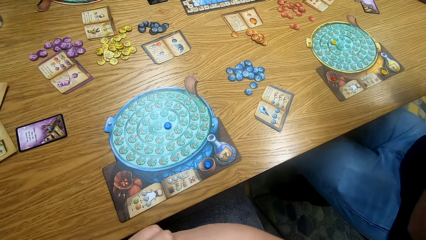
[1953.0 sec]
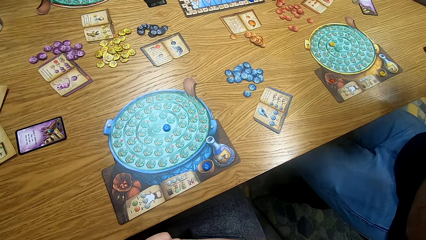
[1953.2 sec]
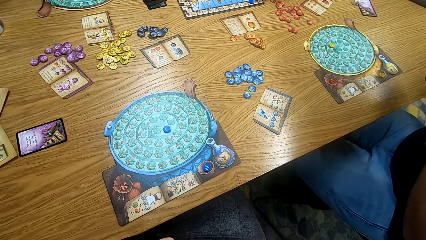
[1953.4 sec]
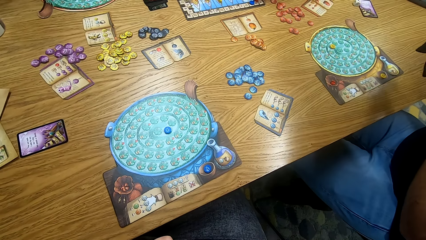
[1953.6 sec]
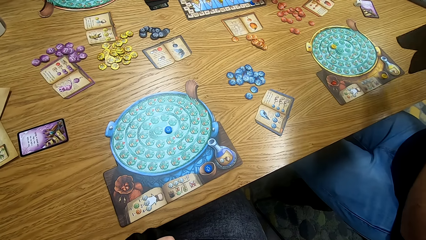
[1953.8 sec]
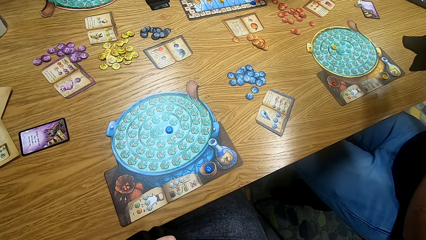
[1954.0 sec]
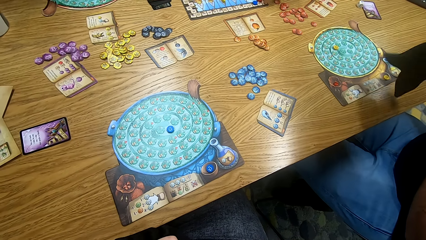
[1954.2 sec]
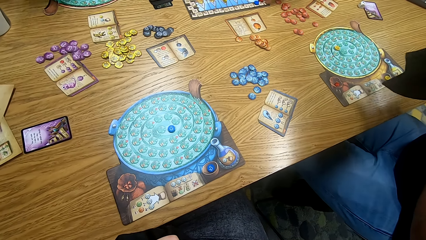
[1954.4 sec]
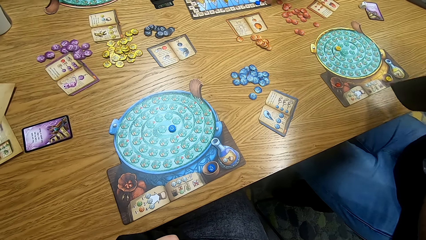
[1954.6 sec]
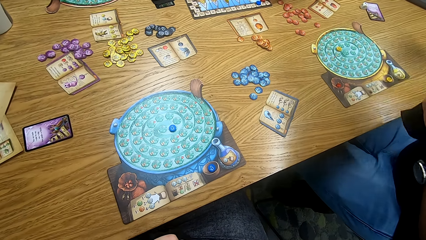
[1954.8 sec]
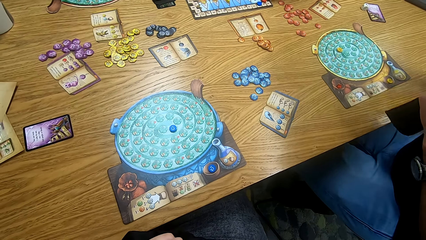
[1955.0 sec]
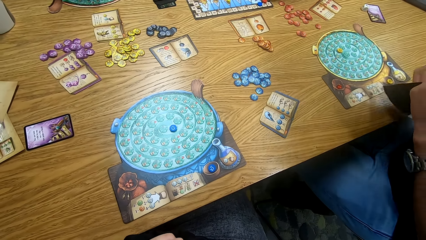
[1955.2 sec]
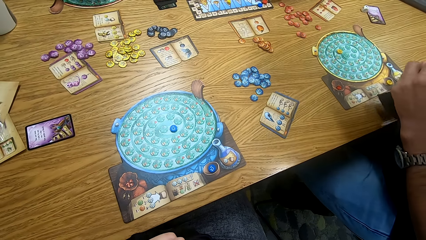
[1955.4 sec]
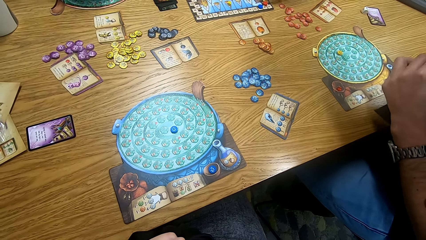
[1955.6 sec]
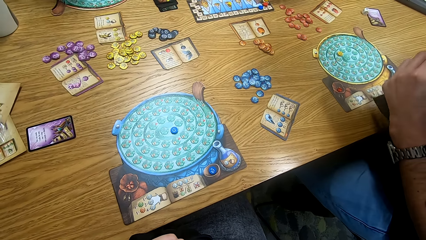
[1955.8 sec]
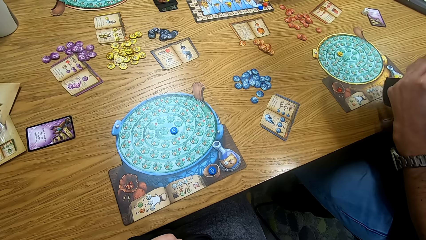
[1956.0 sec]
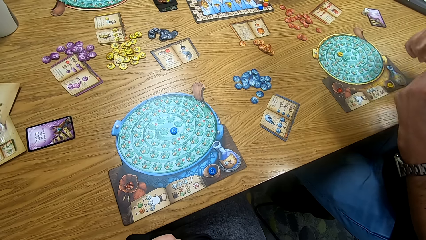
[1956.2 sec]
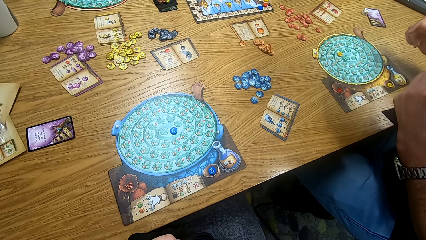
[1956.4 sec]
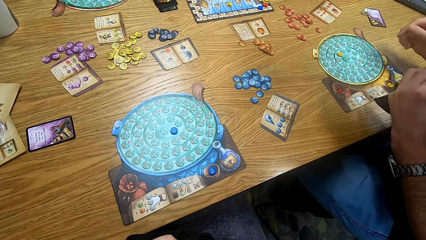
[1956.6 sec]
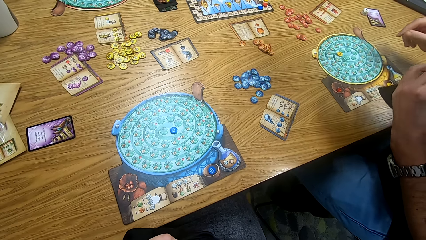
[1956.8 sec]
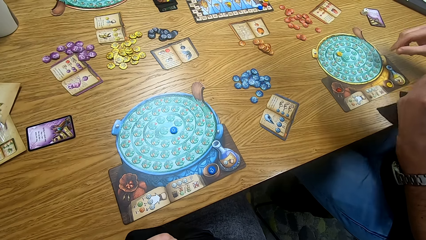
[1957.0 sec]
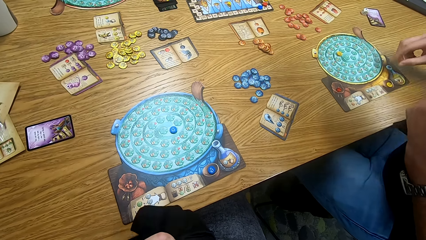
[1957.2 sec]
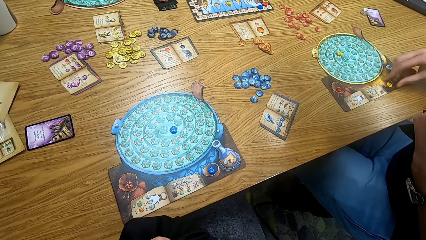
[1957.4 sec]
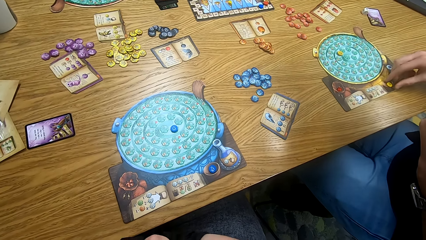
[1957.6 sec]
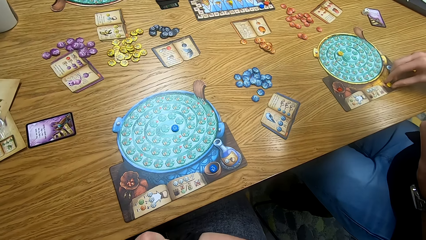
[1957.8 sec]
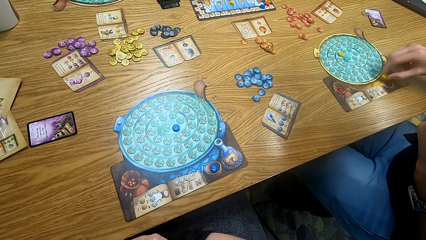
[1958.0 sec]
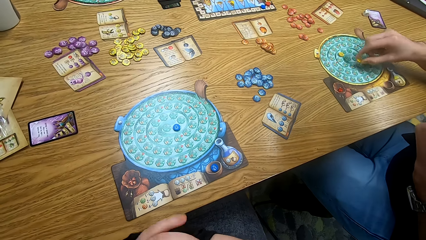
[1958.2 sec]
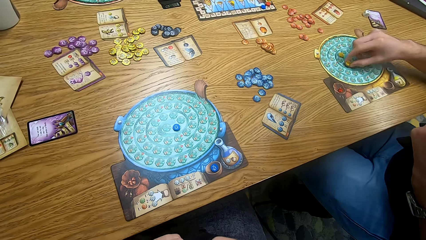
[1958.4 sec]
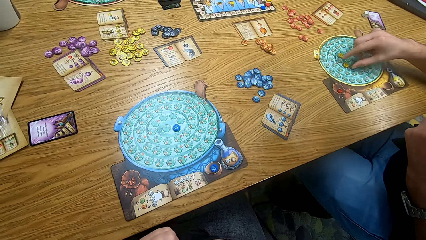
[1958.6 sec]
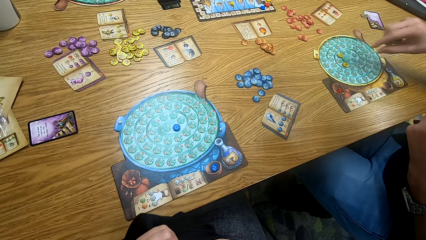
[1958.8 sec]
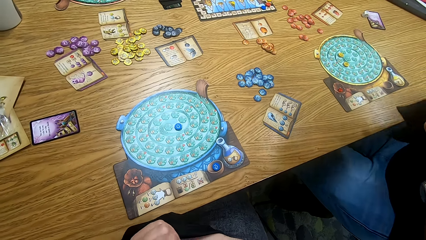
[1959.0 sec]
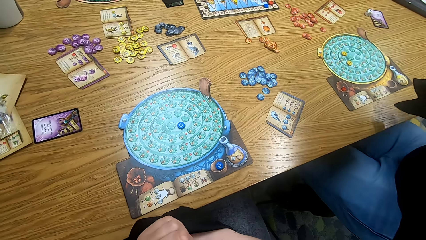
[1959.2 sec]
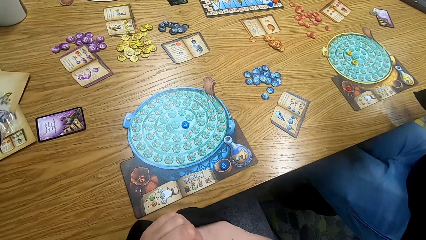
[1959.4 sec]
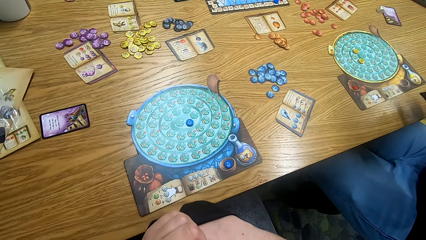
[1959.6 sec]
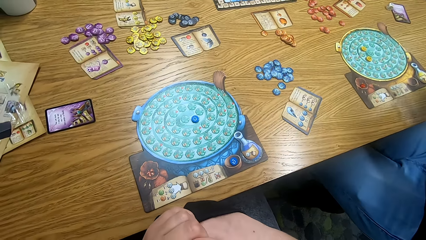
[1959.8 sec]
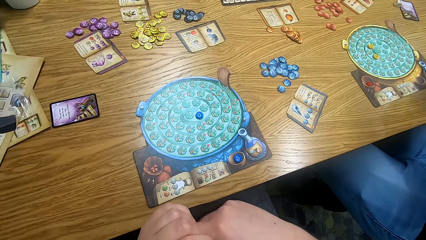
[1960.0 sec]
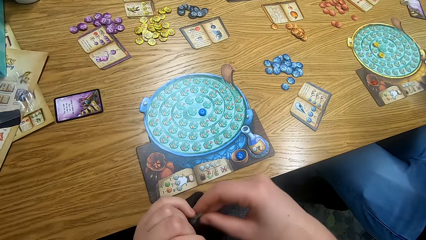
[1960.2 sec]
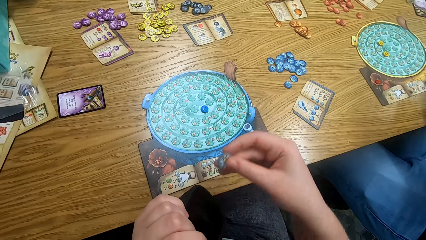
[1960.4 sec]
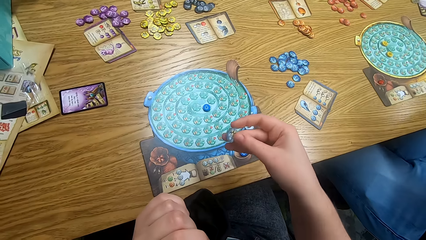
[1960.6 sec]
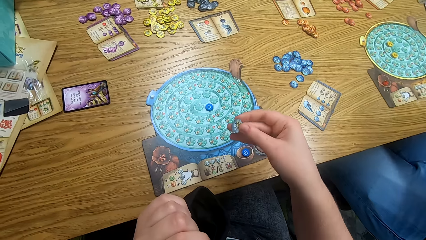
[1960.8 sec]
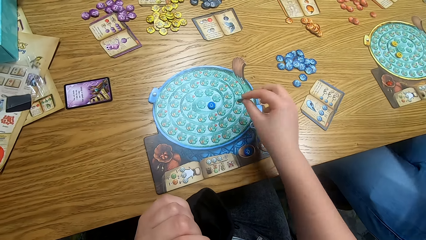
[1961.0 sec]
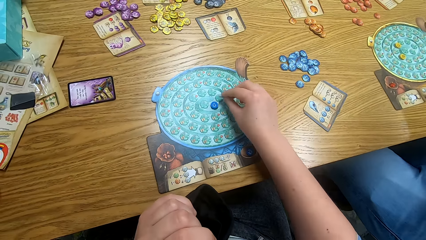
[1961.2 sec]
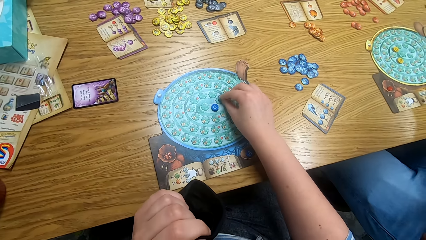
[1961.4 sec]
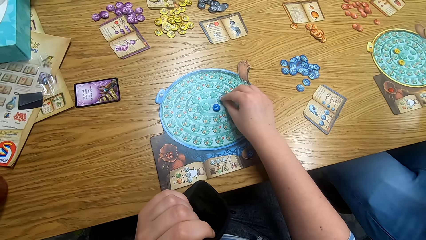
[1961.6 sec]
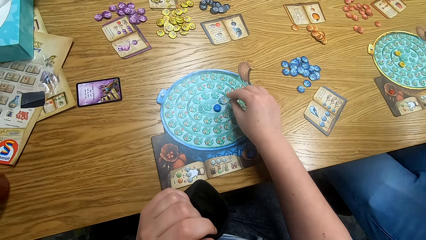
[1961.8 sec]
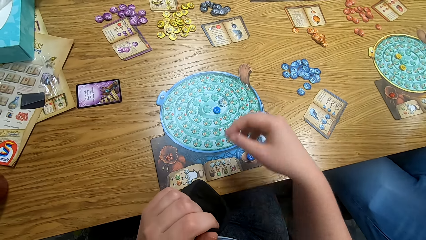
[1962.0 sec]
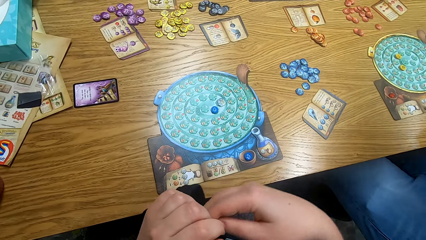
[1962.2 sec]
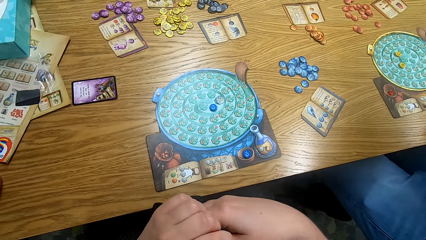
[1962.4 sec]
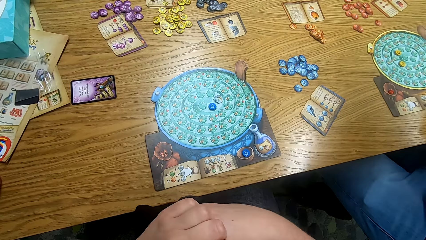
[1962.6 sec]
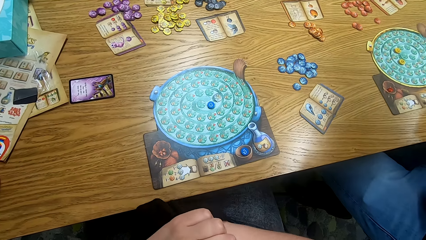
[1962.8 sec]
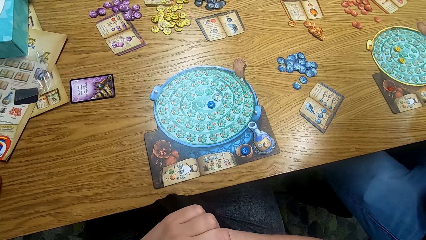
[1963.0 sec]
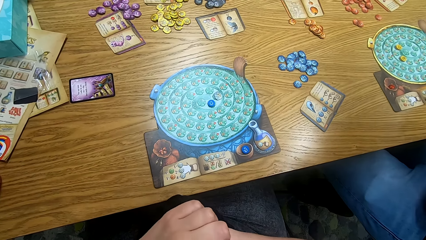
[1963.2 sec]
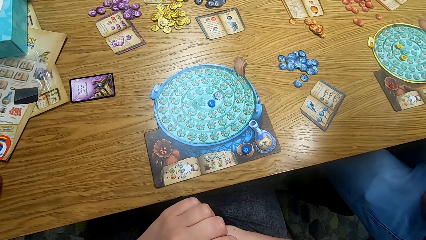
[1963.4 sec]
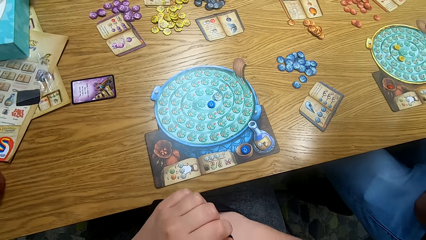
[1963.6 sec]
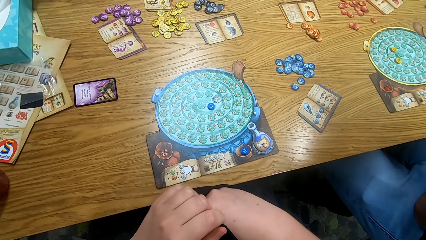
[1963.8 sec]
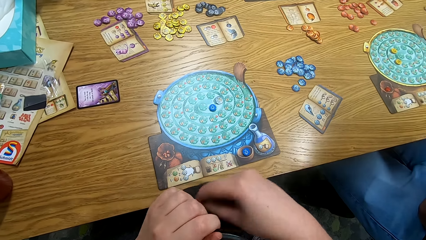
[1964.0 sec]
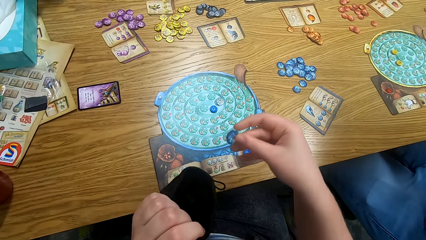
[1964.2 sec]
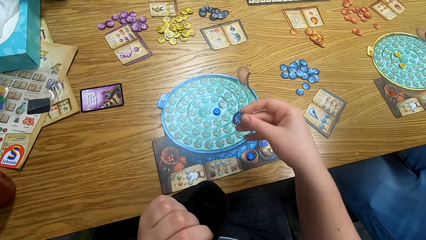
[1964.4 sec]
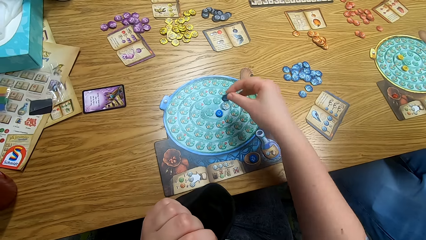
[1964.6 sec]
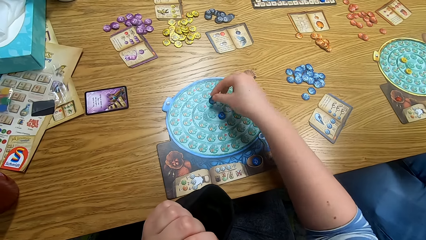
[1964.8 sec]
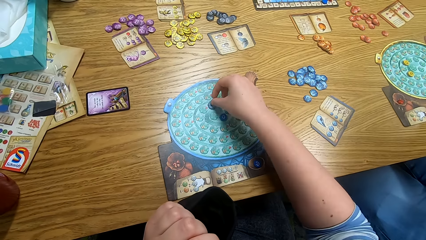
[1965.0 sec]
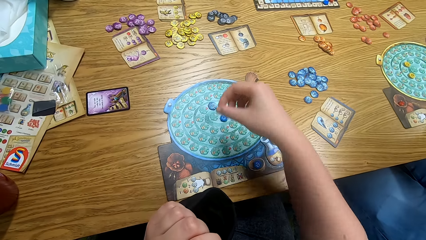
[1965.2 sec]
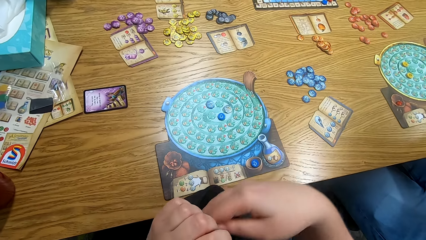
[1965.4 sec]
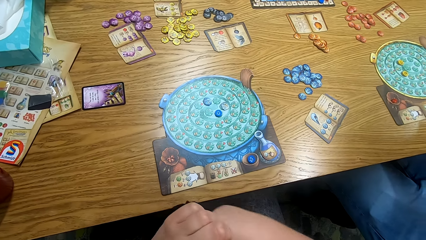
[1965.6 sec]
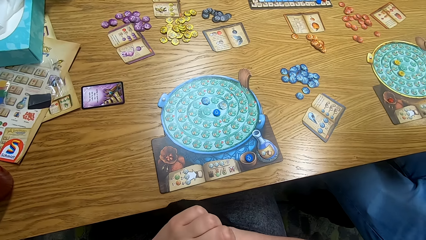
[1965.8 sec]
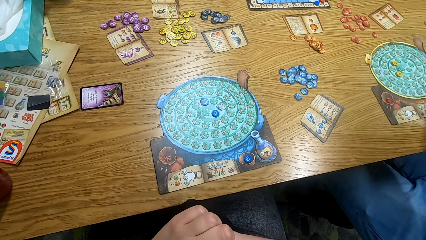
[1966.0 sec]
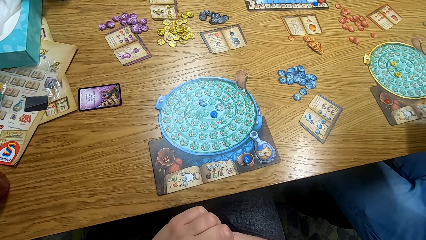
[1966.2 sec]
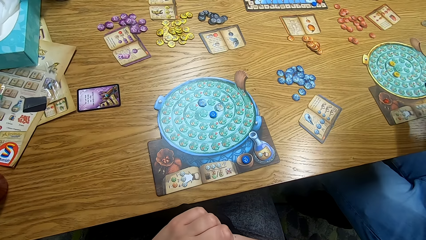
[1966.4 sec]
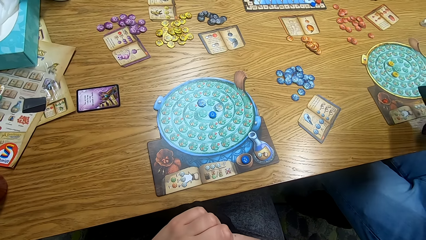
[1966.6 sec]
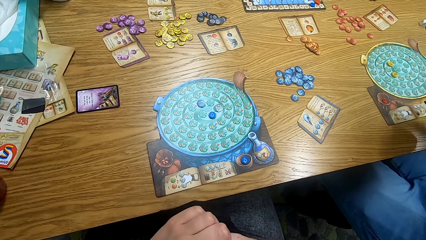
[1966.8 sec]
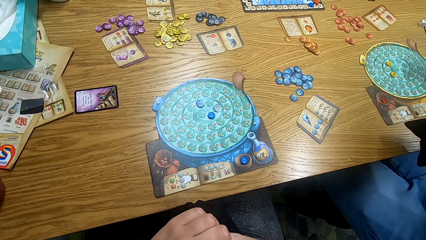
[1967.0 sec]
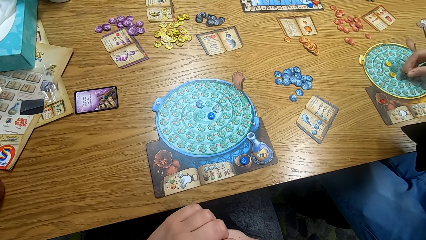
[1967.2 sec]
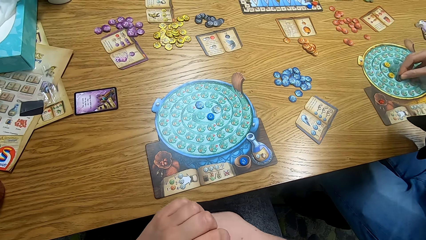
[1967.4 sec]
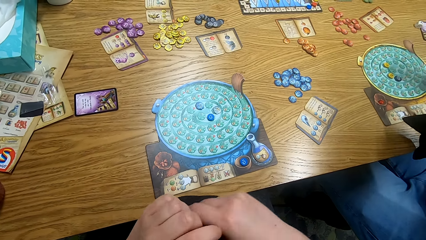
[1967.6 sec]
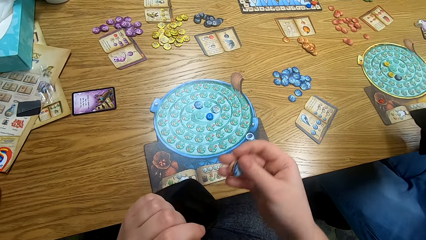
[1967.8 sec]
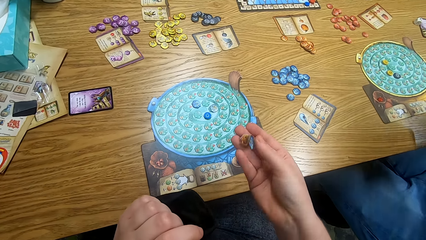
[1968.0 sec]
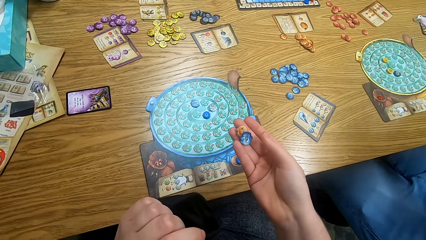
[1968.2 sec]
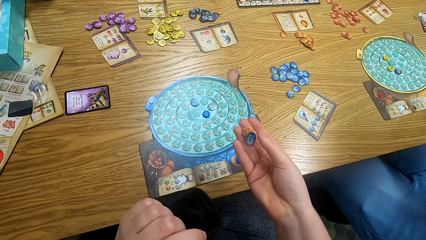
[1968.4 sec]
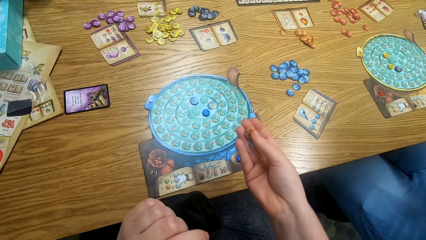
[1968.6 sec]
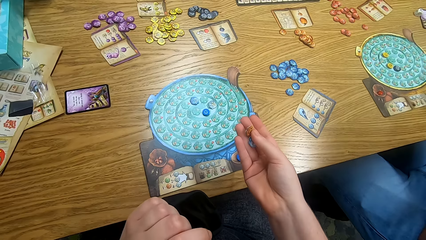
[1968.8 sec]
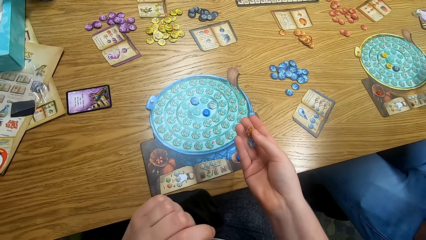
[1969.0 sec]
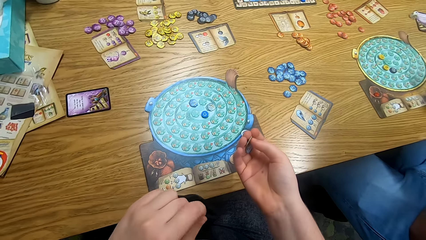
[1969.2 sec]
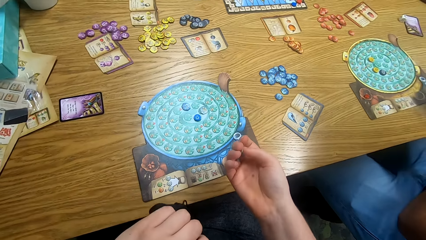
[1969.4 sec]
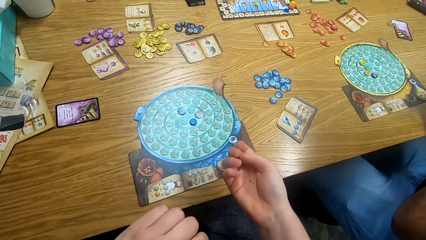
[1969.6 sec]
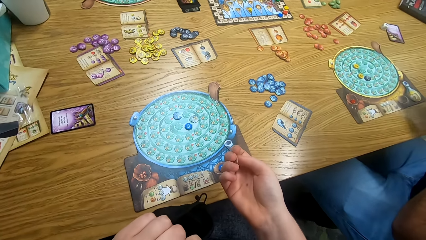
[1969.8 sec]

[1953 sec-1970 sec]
A man moves the token on the board. The camera wearer places a token on the board. He takes a token from the bag. He places the token on the board. He takes a token from the bag. The man places the token on the board. The camera wearer looks at the tokens in his hand.
